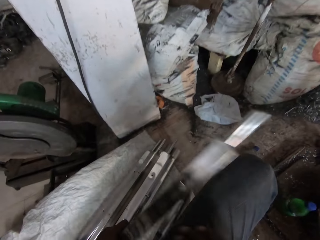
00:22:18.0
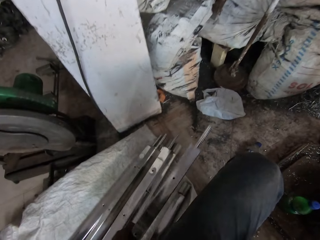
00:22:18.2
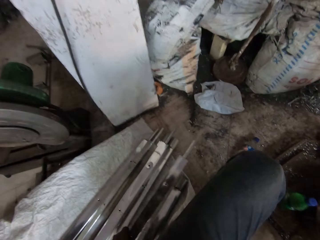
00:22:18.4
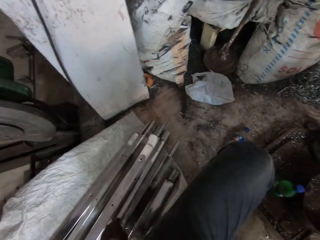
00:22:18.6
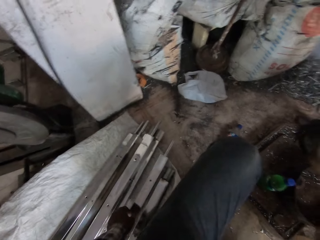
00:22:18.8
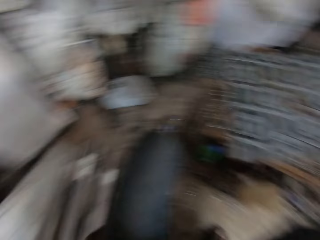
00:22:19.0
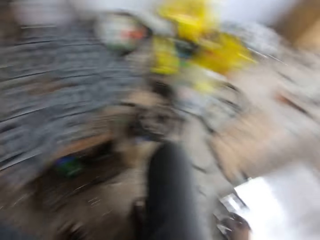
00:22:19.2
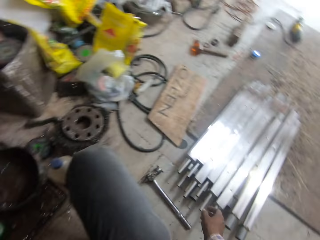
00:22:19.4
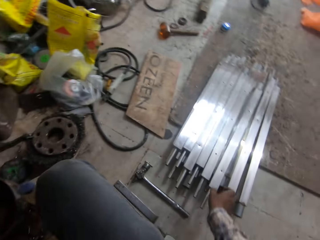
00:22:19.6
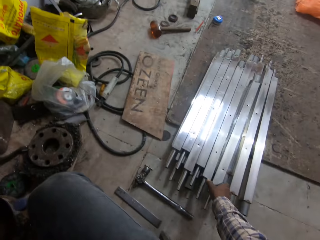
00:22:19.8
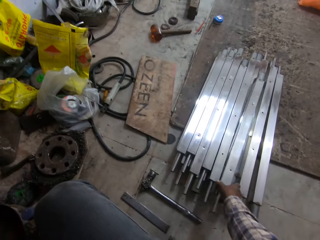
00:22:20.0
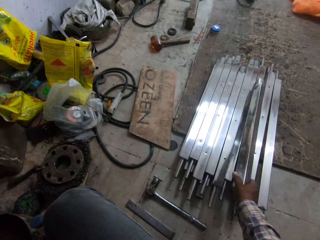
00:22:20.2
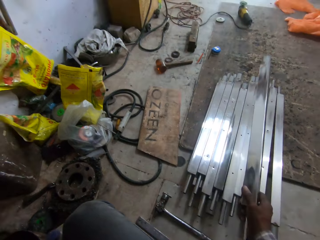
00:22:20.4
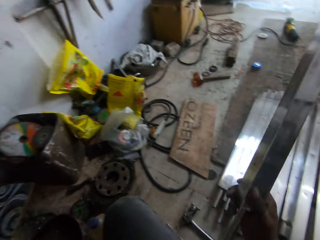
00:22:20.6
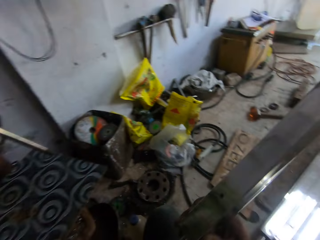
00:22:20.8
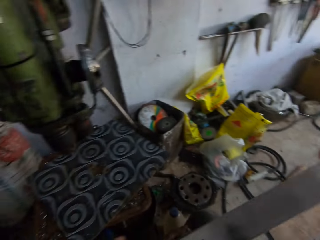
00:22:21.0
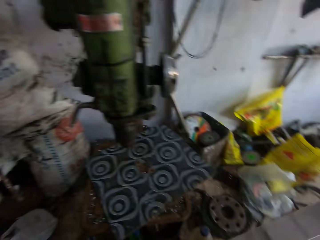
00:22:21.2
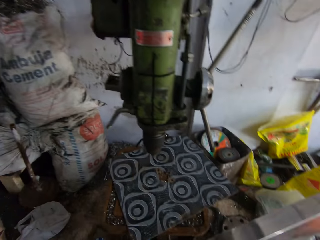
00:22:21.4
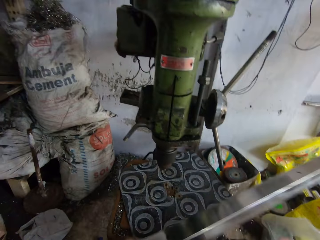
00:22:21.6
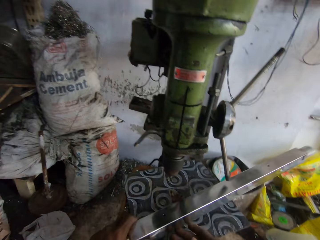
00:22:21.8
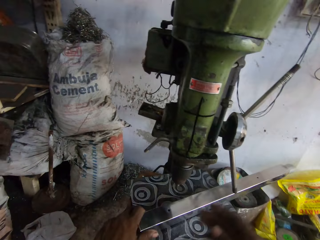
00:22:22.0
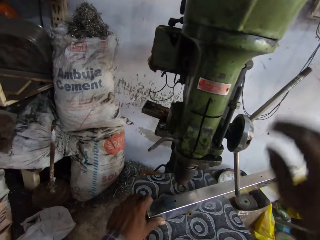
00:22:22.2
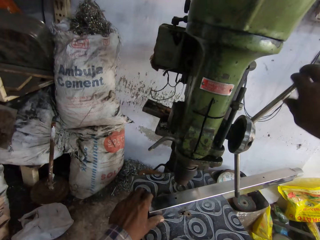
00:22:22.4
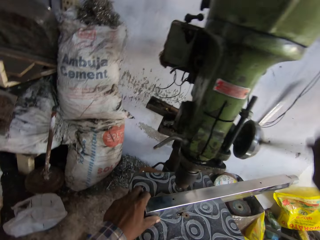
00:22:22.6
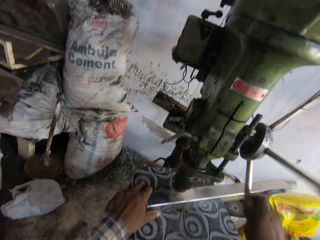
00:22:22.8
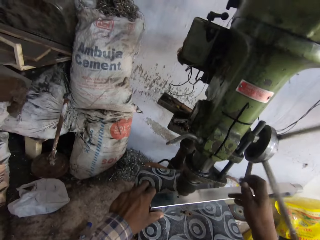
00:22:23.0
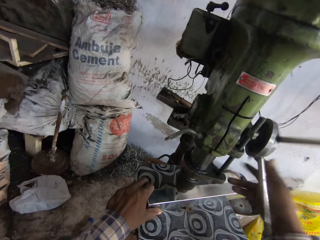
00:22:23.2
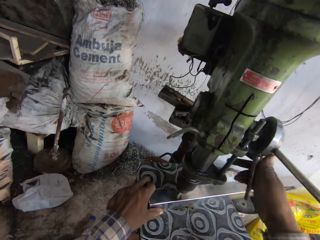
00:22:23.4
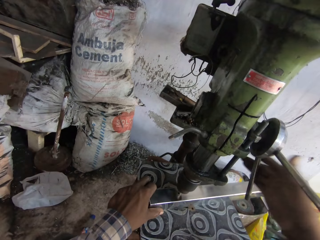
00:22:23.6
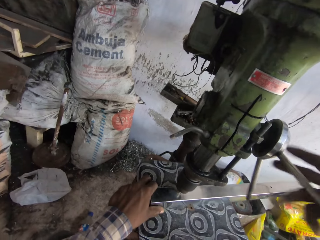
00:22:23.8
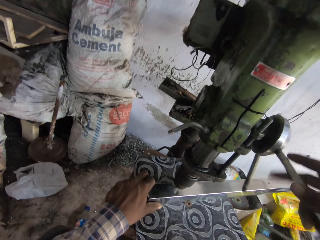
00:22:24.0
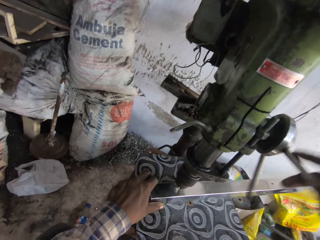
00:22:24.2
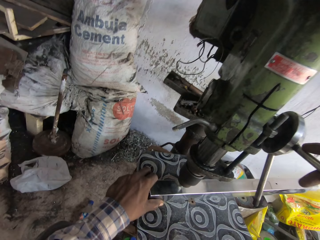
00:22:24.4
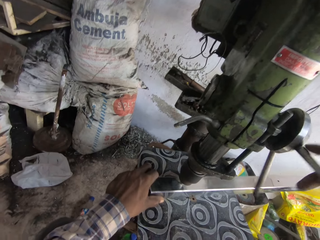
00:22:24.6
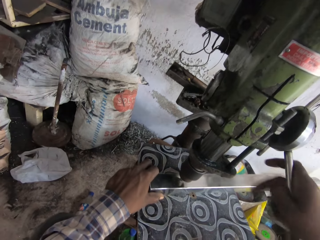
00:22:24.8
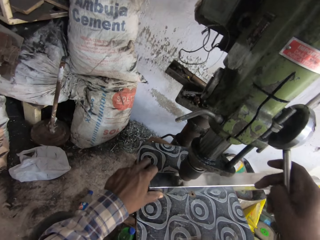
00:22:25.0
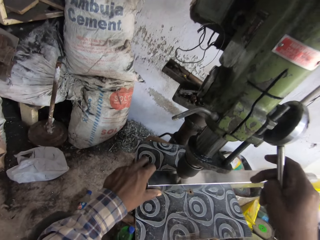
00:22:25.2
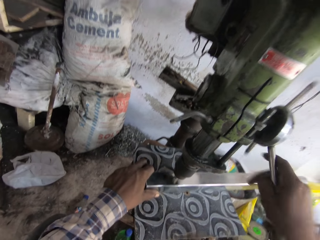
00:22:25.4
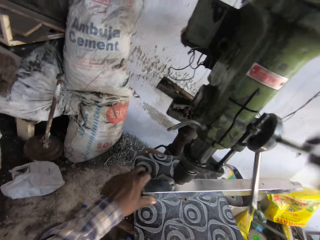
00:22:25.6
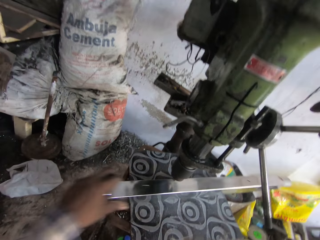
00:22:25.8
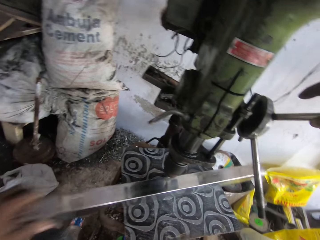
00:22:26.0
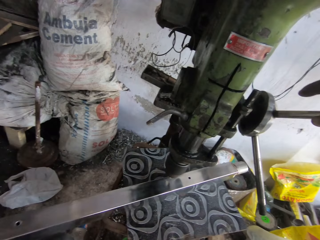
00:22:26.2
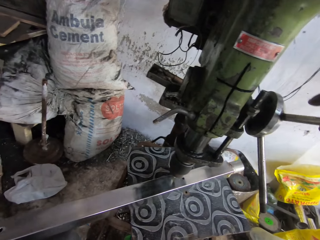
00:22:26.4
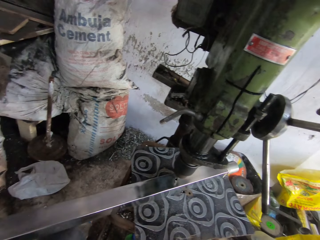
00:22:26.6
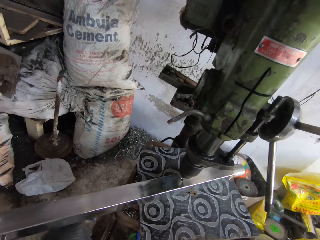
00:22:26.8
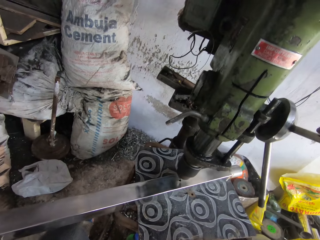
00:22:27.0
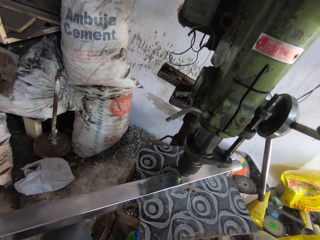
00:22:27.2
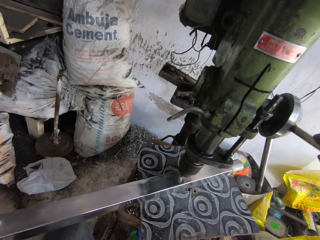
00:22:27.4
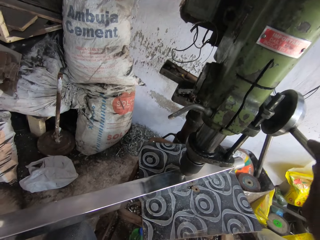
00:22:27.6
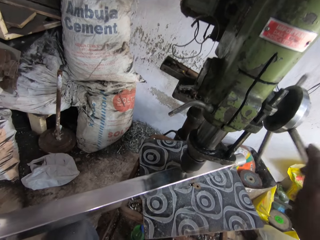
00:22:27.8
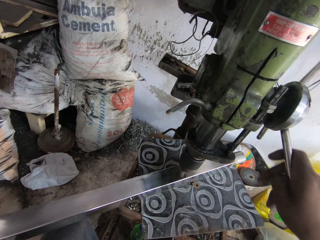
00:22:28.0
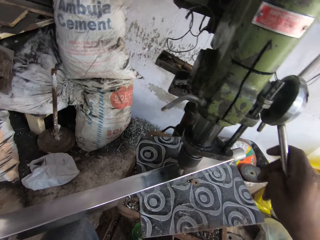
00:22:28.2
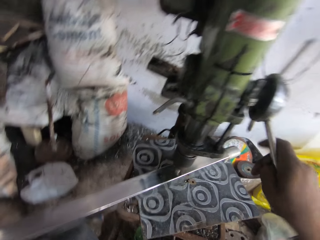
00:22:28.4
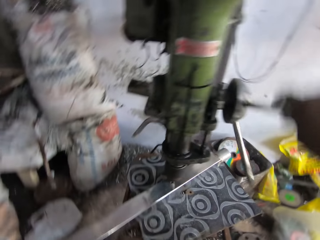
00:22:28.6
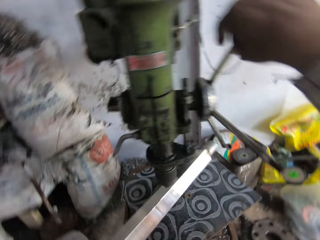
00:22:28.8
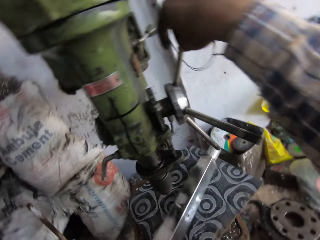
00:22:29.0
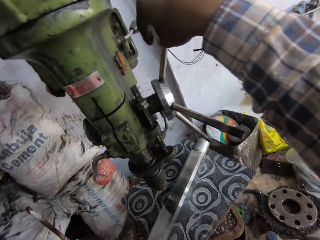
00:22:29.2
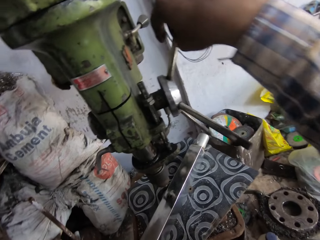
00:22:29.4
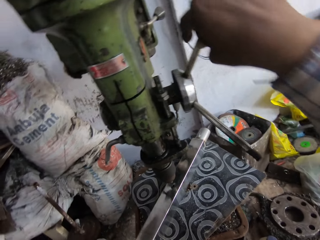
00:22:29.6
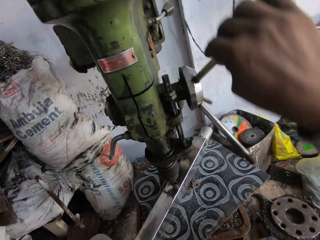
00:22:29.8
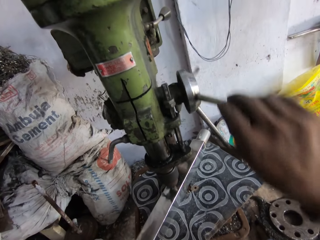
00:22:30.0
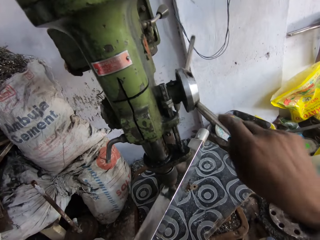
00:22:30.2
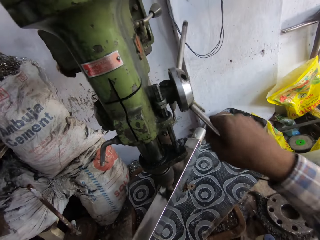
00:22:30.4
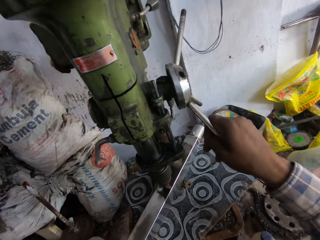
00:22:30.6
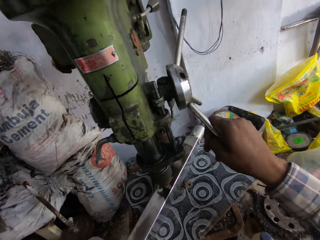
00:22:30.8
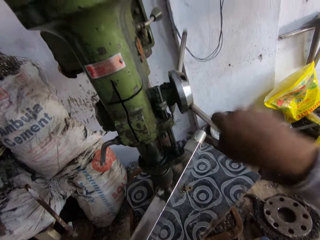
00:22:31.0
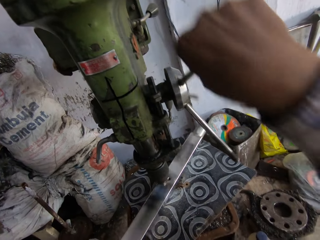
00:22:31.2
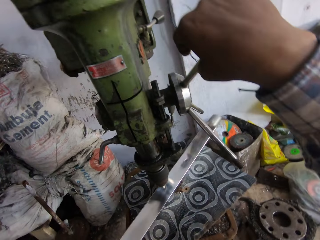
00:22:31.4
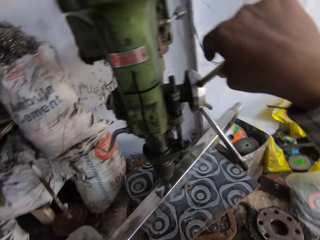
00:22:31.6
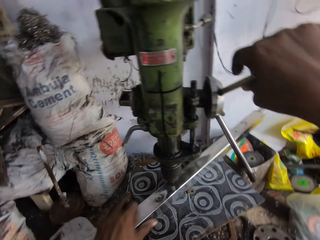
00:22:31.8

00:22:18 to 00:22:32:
The camera wearer moves the metal. He places the rod on the ground with his left hand. He looks around. He picks up the metal rod from the ground with his right hand. He drops the metal rod on the table with both hands. He moves his hand up. He turns the quill feed on the drill with his right hand. He drills holes on the metal. He moves the metal rod on the table with his left hand. He drills holes on the metal. He turns the quill feed on the drill with his right hand. He flips the metal rod on the table with his left hand. He drills holes on the metal. He turns the quill feed on the drill with his right hand.

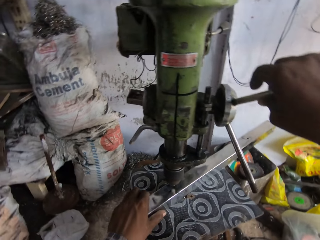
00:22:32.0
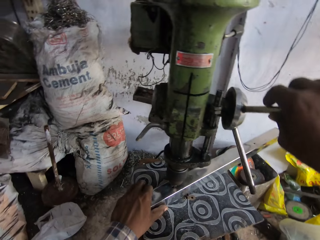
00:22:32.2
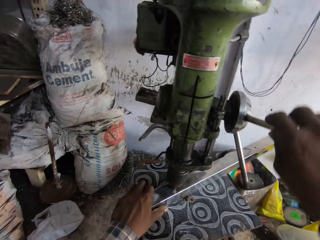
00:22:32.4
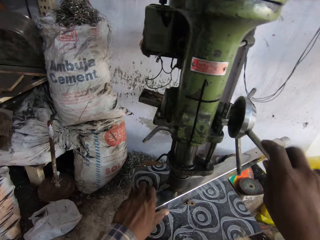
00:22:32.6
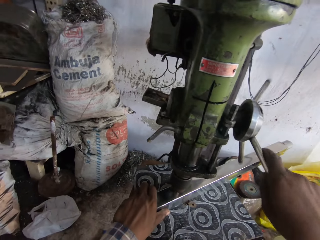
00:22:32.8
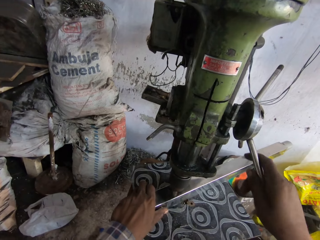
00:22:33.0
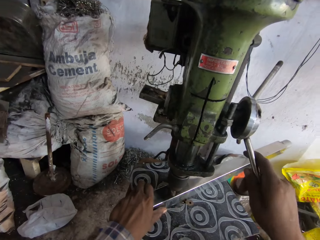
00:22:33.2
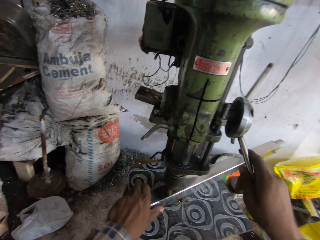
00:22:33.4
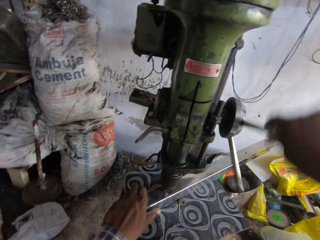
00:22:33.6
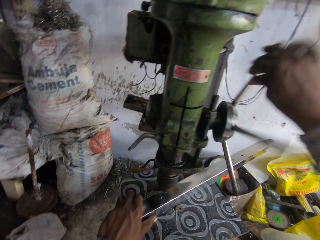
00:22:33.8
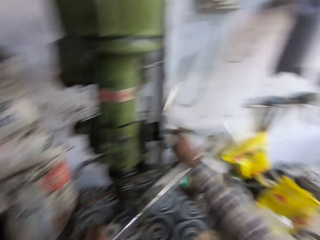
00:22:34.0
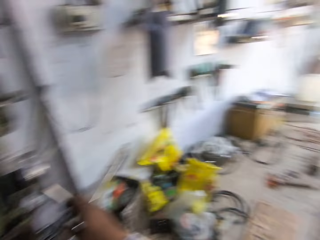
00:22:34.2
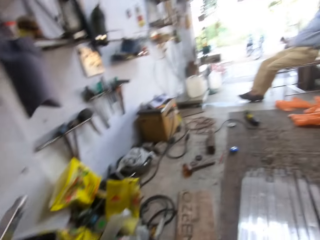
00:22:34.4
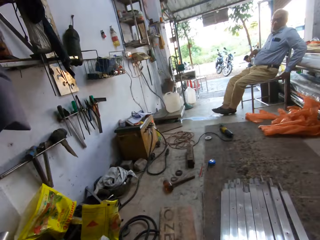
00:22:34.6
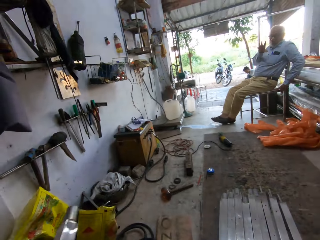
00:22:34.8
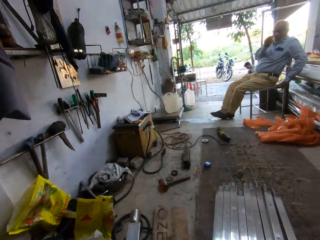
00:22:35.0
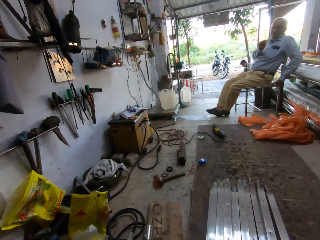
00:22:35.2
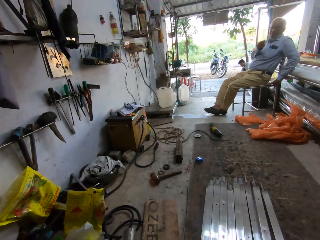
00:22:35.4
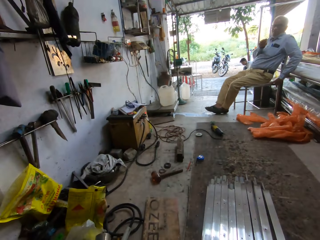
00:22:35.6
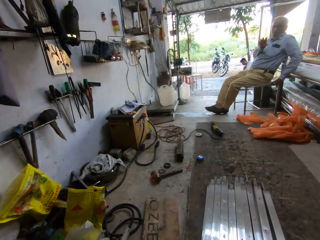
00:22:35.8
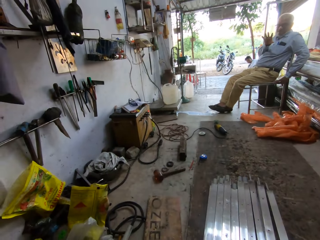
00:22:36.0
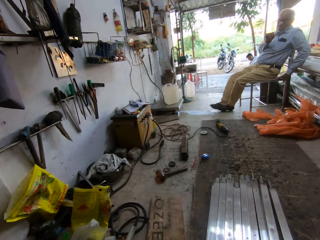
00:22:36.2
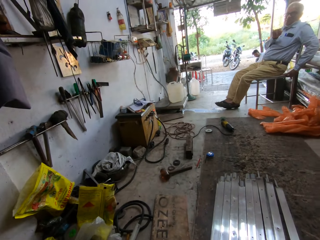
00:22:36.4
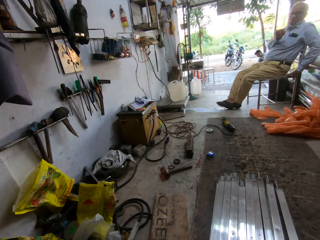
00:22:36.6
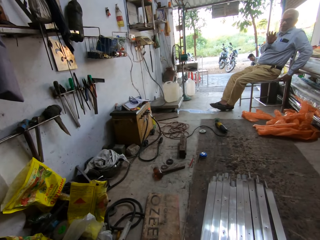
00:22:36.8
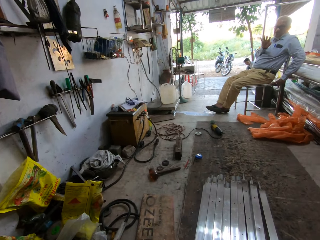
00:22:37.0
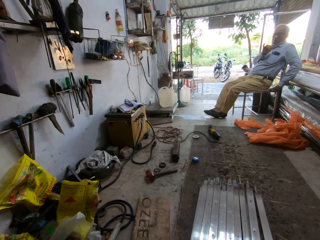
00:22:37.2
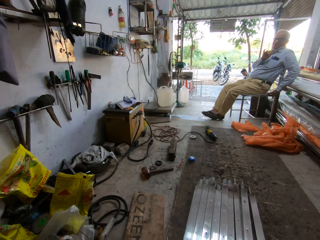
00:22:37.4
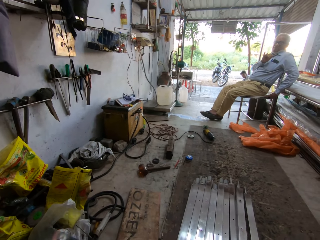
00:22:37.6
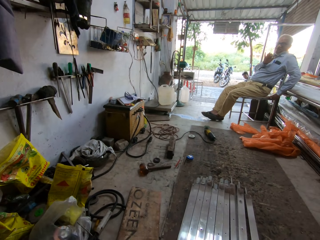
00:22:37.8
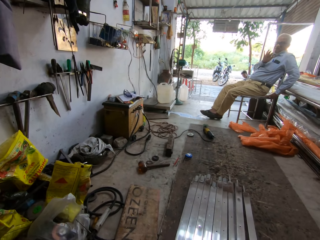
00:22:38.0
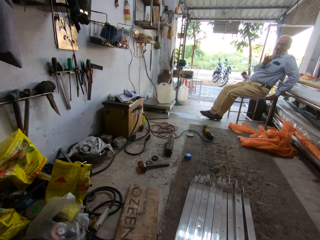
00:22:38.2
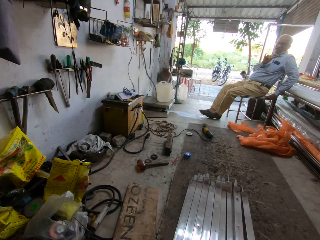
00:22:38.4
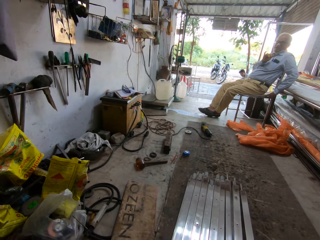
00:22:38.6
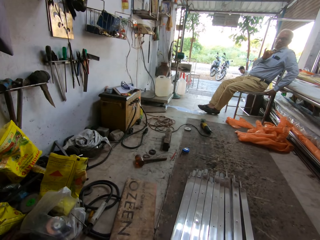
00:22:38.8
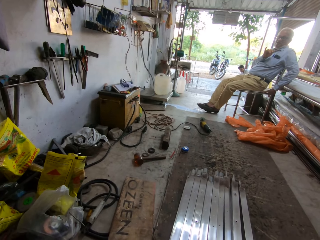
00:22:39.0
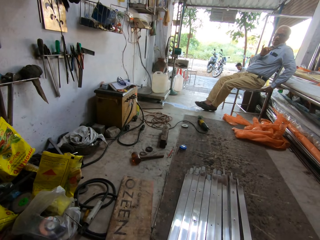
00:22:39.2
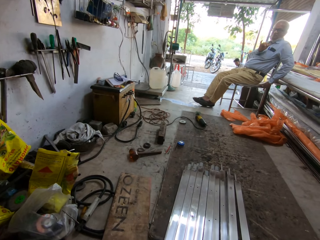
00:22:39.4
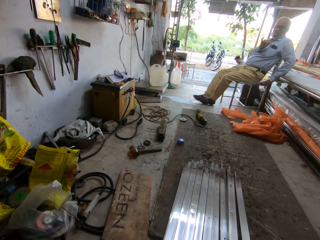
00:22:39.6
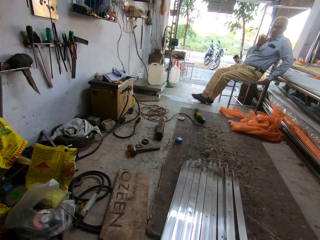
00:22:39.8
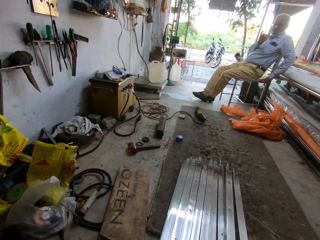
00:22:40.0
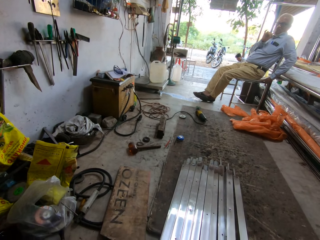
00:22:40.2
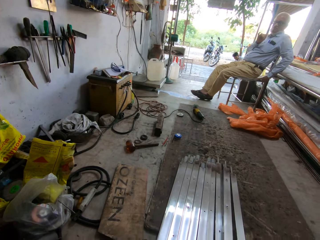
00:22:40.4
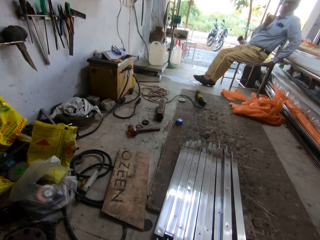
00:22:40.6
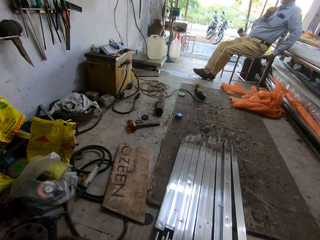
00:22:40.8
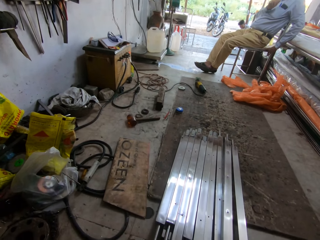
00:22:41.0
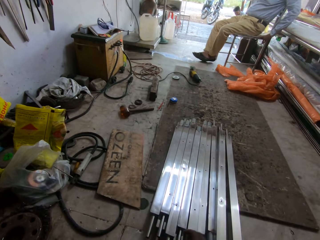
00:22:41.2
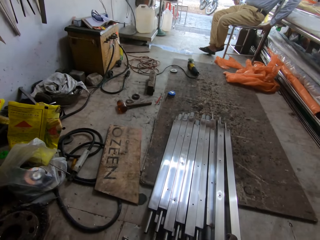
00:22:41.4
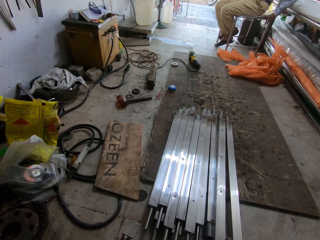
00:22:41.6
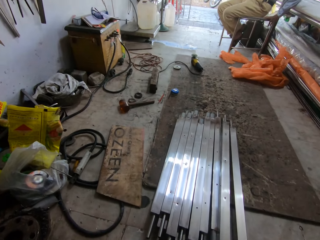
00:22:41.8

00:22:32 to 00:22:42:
The camera wearer moves the metal rod on the table with his left hand. He turns the quill feed on the drill with his right hand. He moves his hand up. He looks around. He converses with a man.
